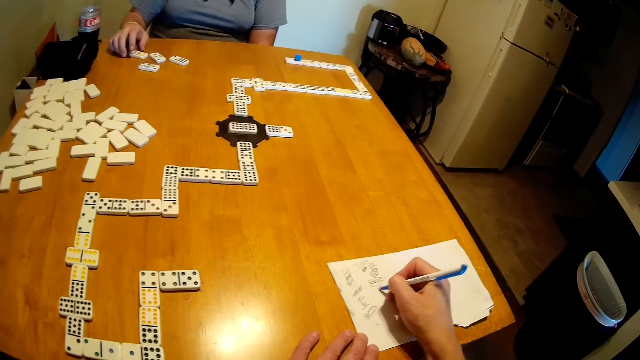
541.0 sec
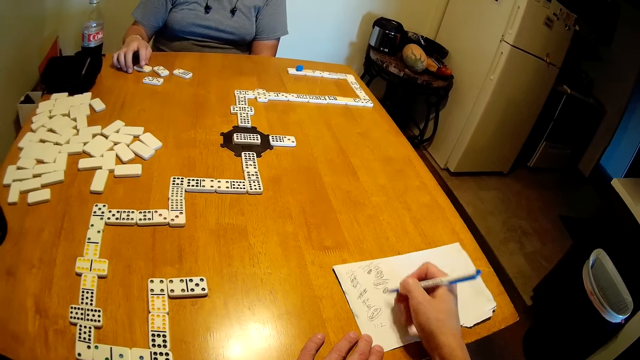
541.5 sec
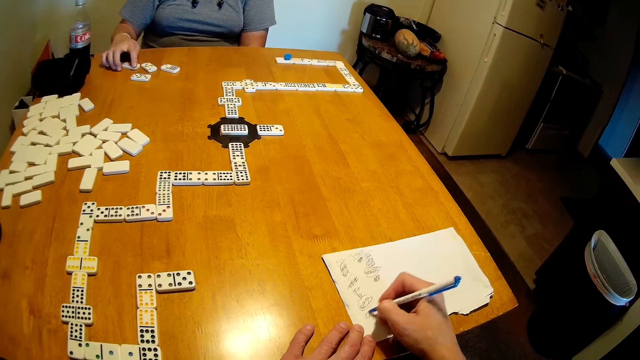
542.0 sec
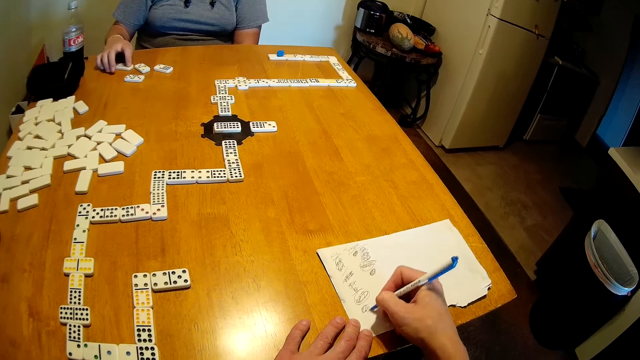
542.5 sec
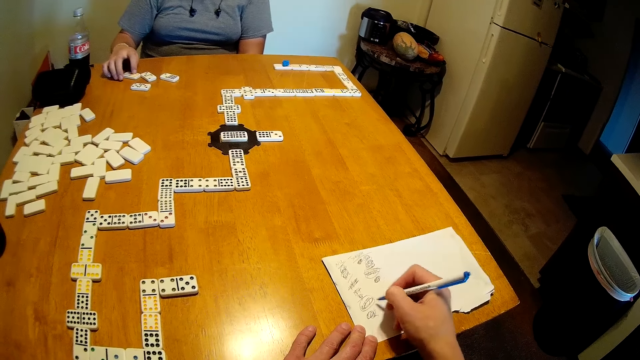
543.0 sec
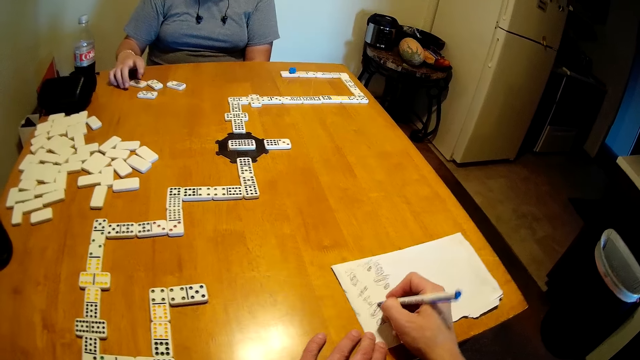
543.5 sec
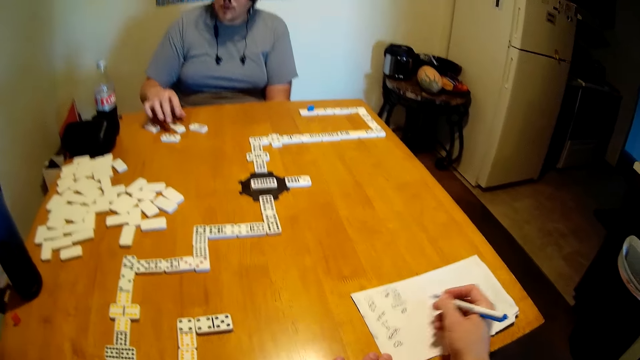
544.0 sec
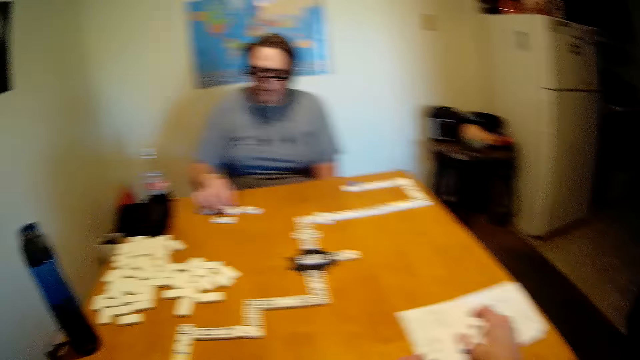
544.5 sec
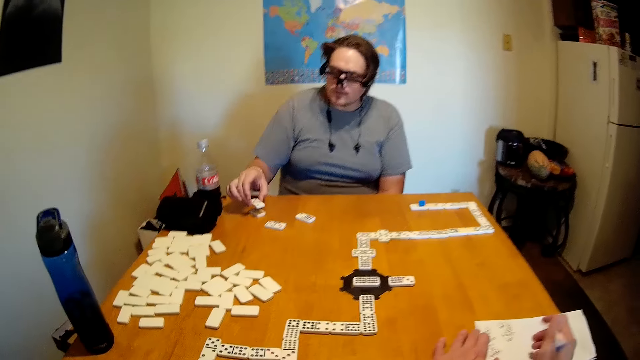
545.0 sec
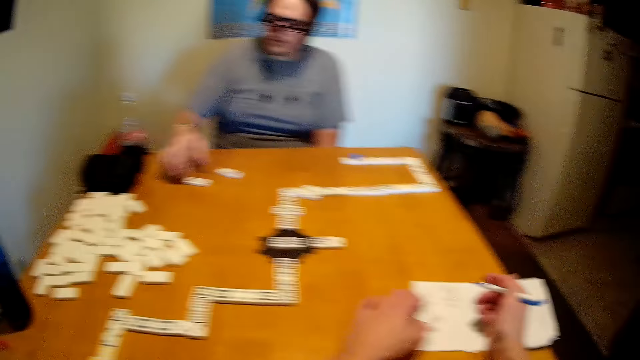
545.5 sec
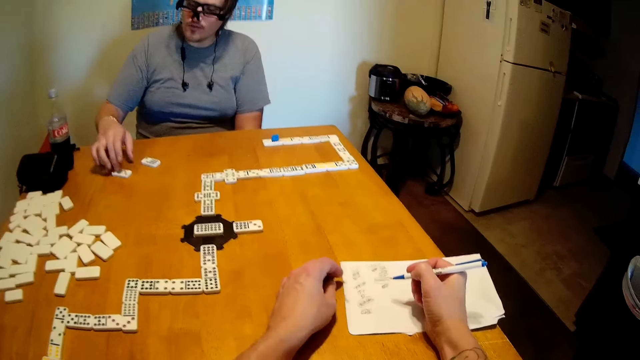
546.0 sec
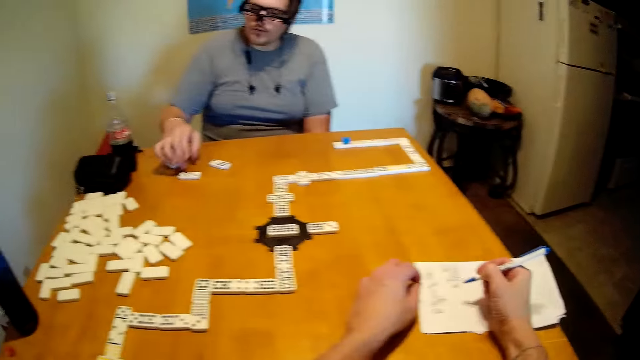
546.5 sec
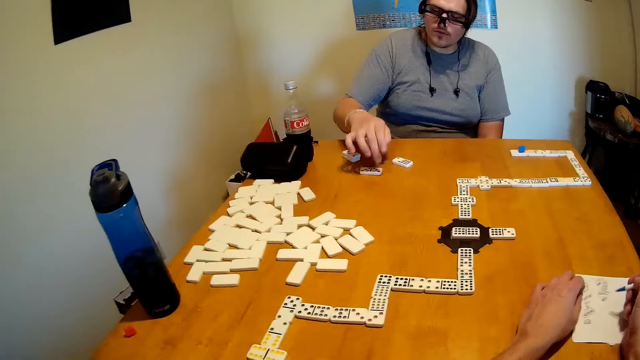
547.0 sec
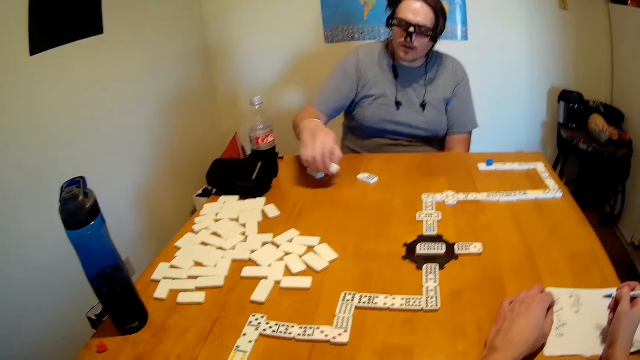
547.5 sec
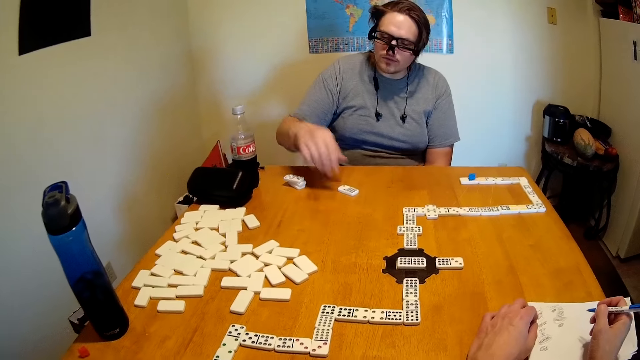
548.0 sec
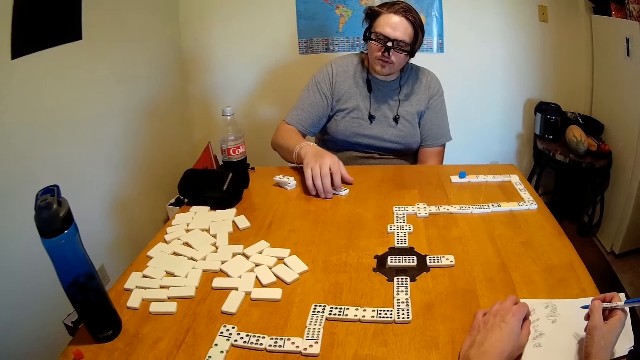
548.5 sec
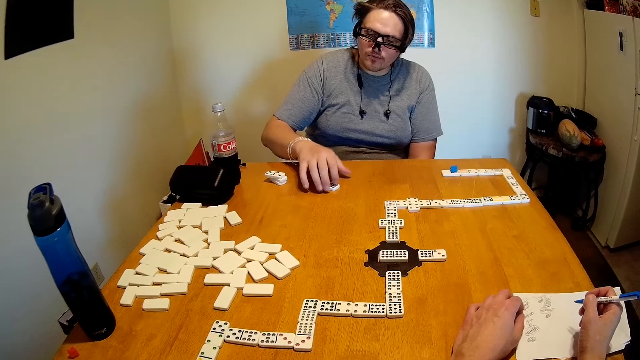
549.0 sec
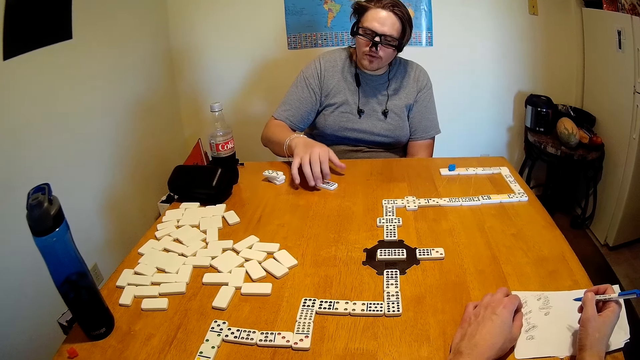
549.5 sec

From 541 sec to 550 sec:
The camera wearer writes on the paper or book with a pen. A man picks a domino on the table. The camera wearer moves the book on the table. The man puts the domino on another domino. He hits the domino on the table with his hand. The camera wearer looks around. The man picks a domino on the table. He puts the domino on another domino. He hits the domino on the table with his hand.

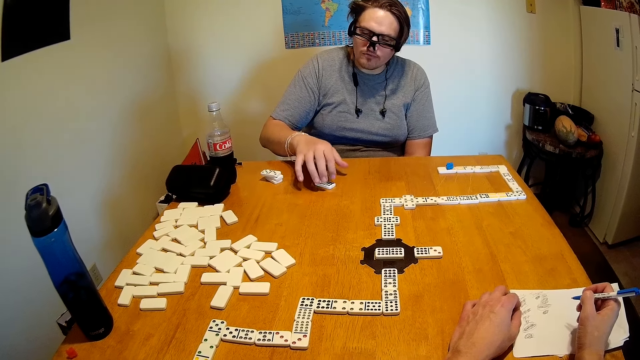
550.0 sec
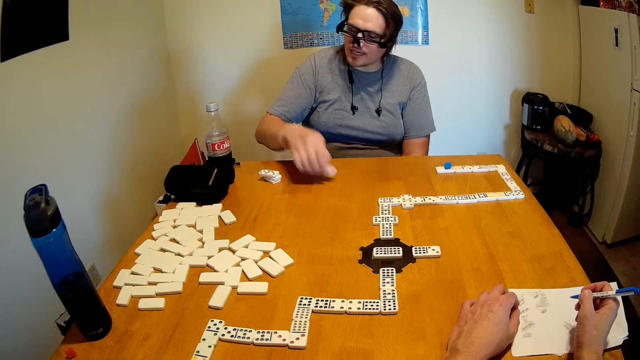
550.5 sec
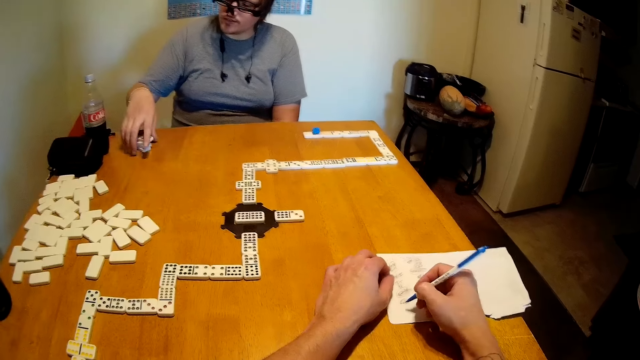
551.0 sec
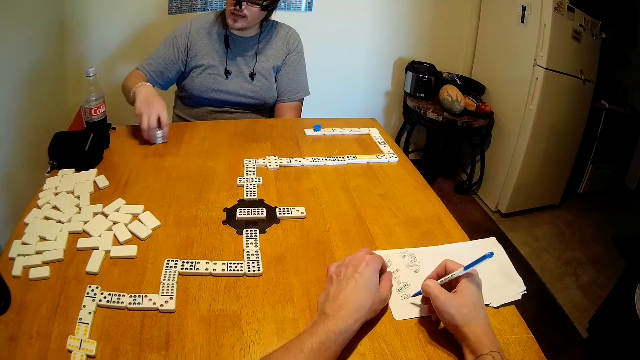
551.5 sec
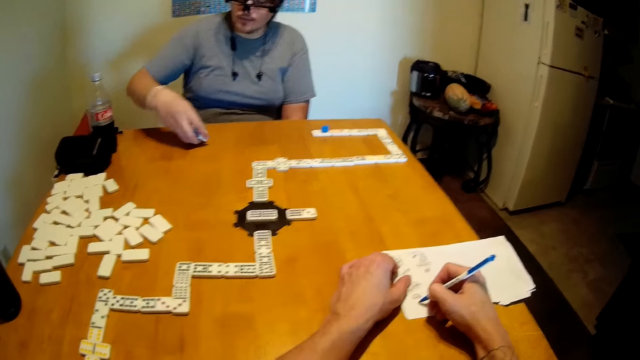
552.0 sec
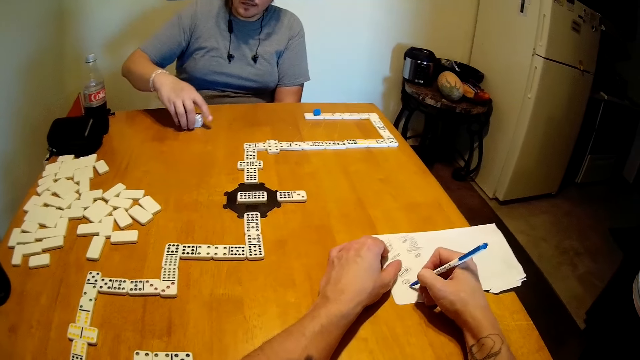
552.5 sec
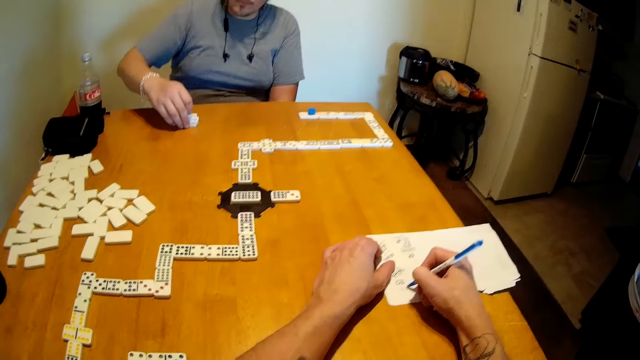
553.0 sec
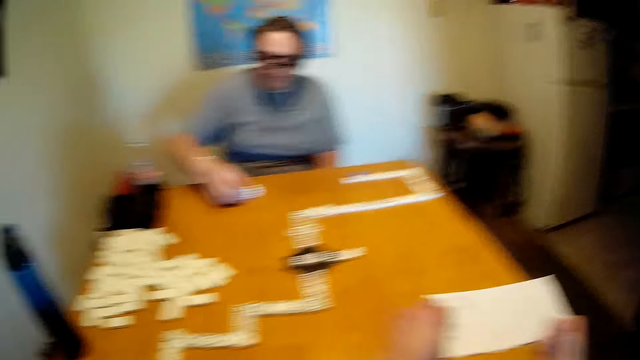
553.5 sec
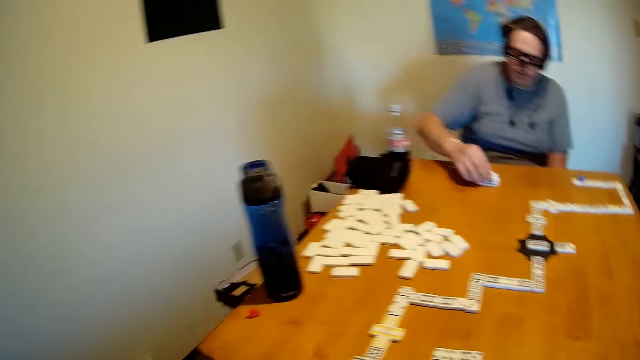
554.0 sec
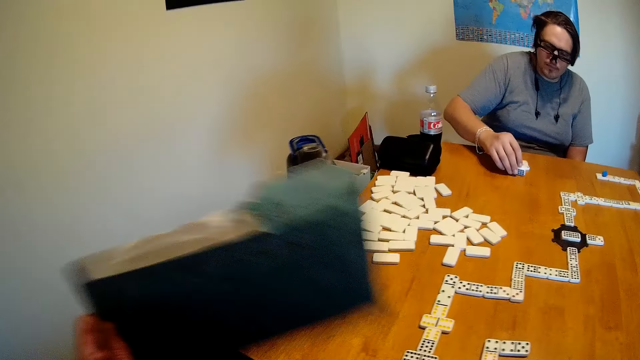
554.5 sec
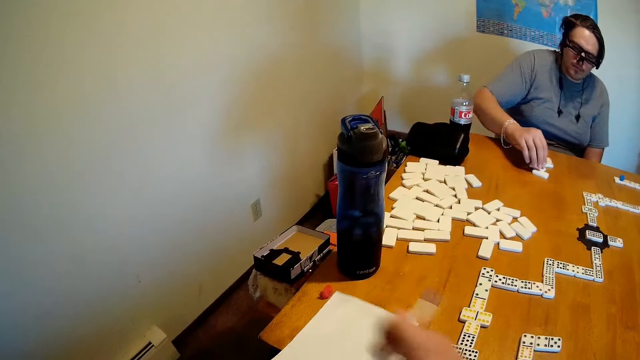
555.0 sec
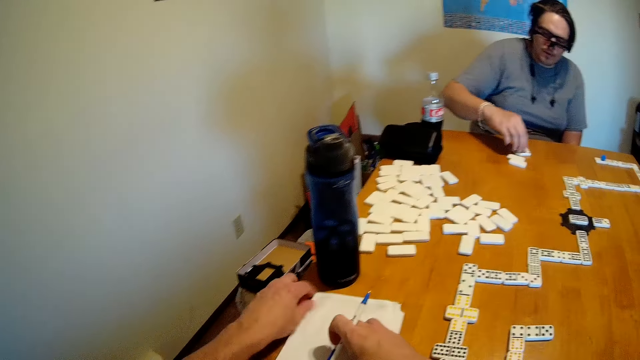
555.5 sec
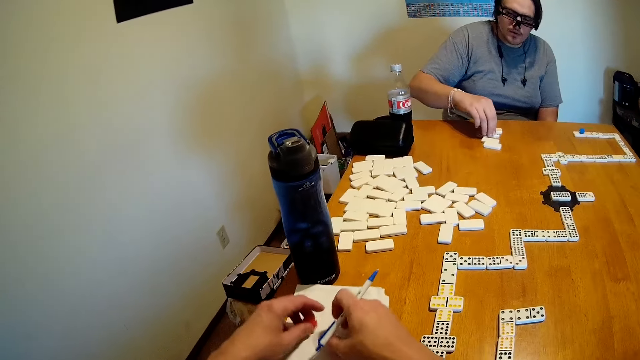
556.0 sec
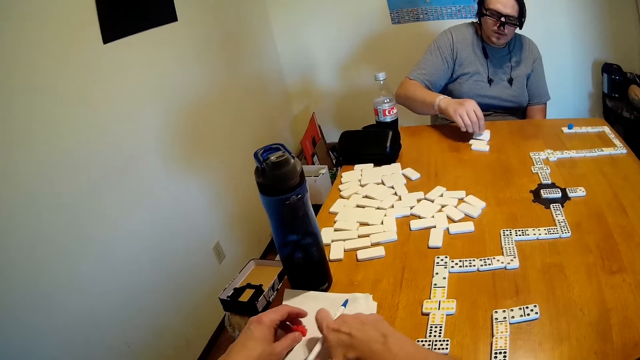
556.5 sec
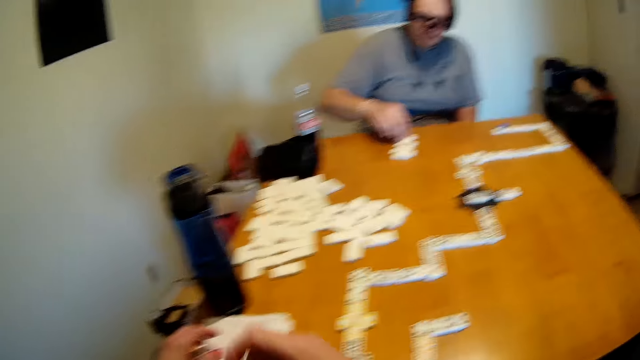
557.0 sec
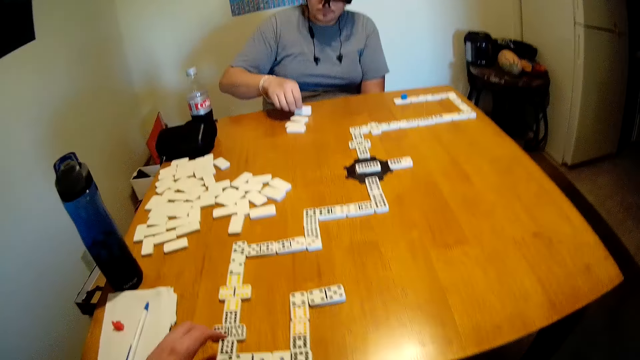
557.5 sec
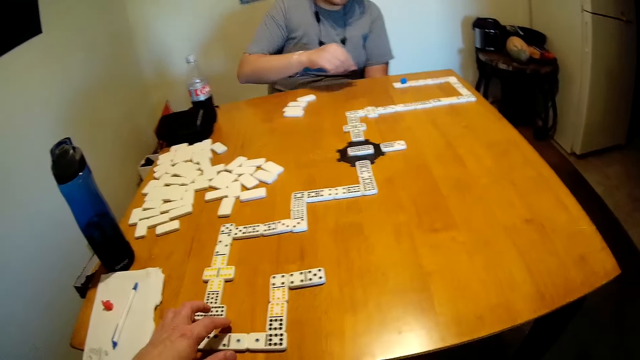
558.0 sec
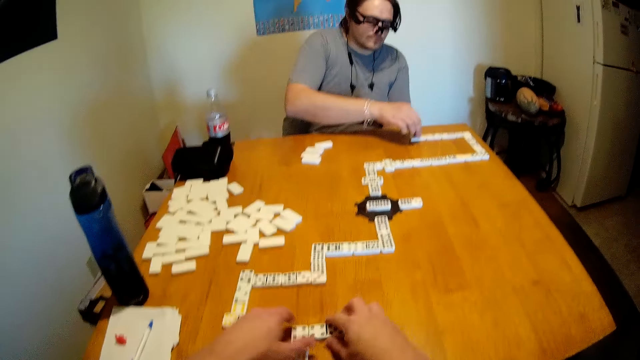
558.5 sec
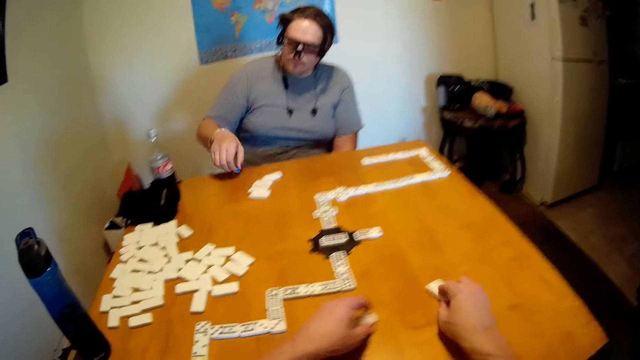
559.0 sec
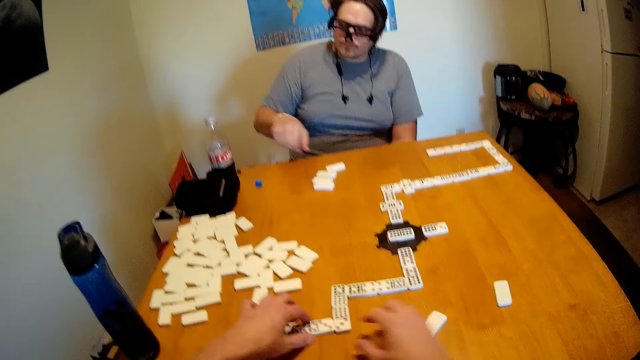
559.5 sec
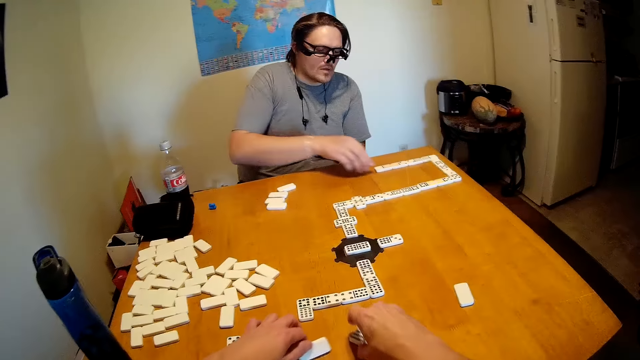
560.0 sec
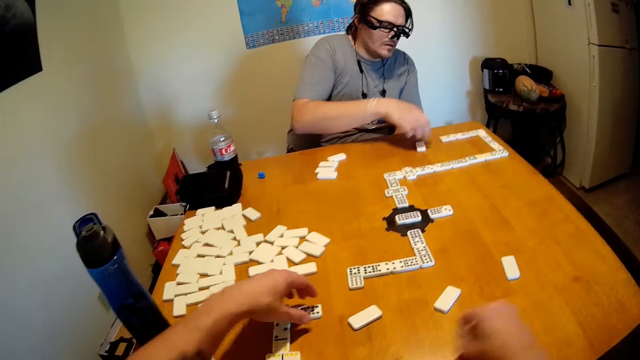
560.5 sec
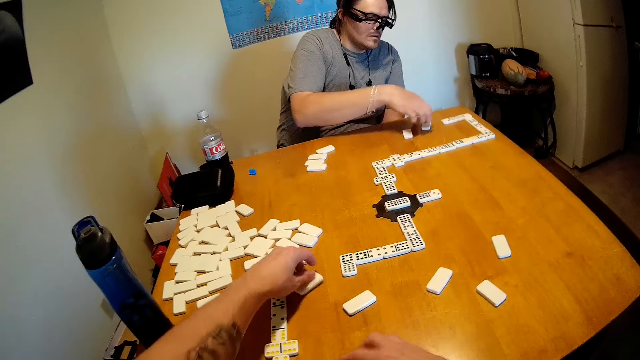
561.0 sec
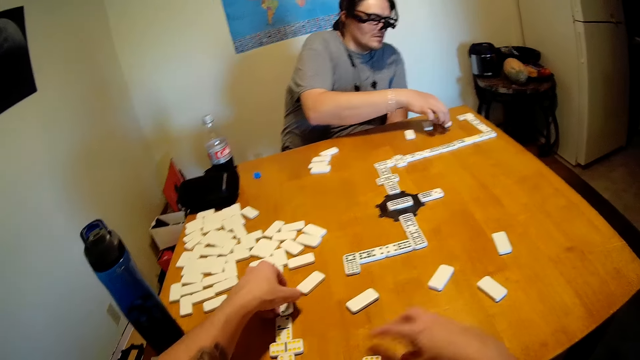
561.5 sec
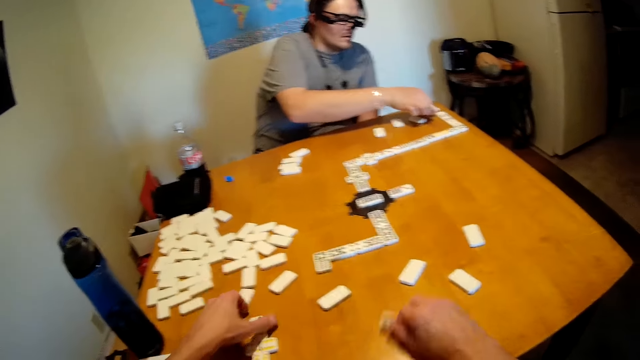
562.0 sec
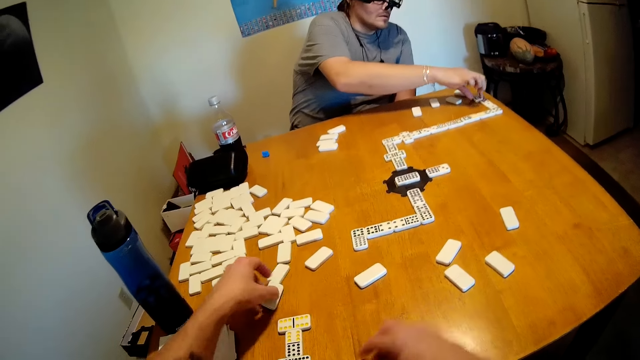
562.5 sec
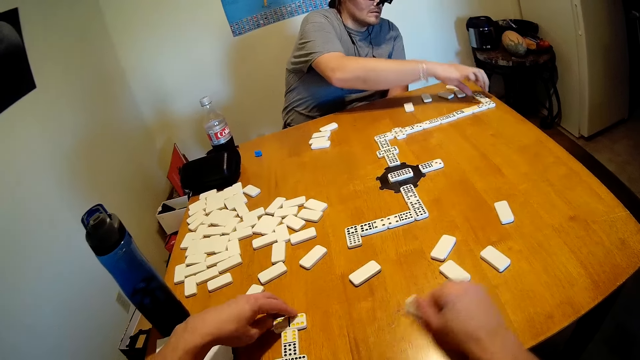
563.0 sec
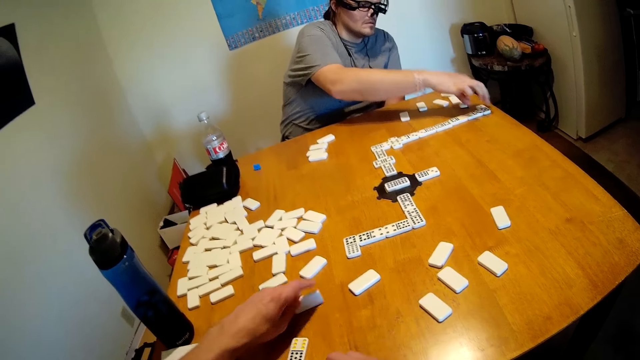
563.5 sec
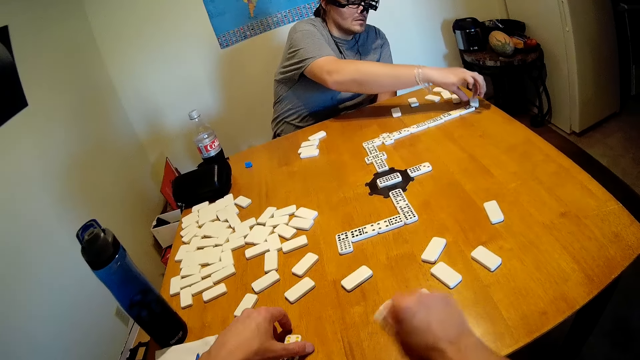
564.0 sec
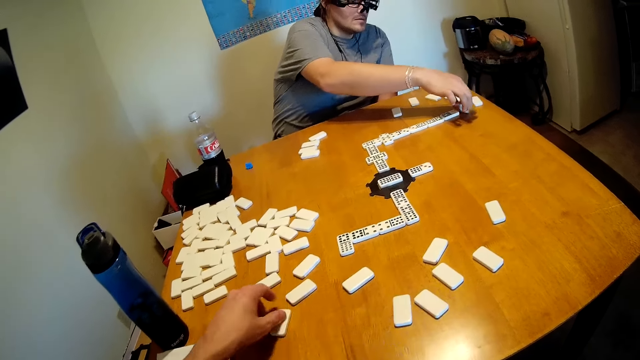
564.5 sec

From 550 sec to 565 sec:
A man picks a domino on the table. He puts the domino on another domino. He picks dominoes on the table. The camera wearer writes on the book with a pen. The man puts the domino on the table. He moves the dominoes on the table. The camera wearer picks the book on the table. They put the book on the table. They hold the pen. They put the pen and paper on the table. Another man picks something. The camera wearer arranges the dominoes on the table. The other man puts the object on the table. The other man arranges the dominoes on the table.
